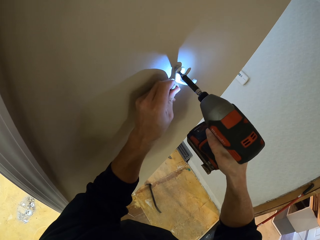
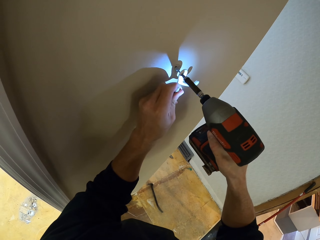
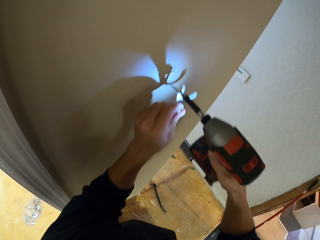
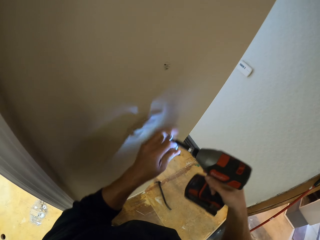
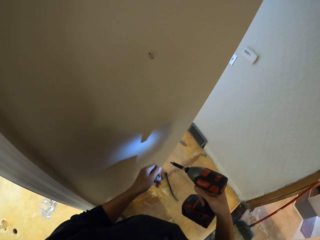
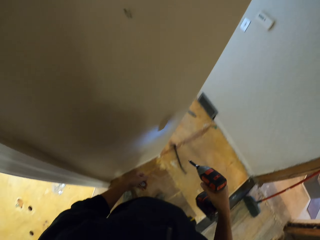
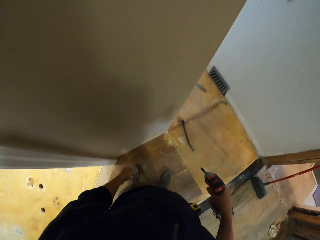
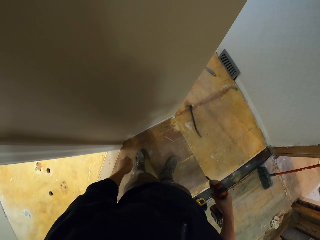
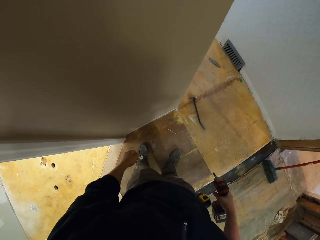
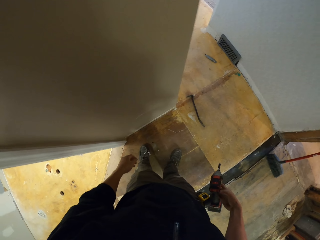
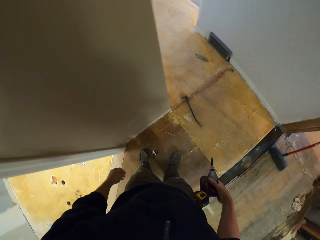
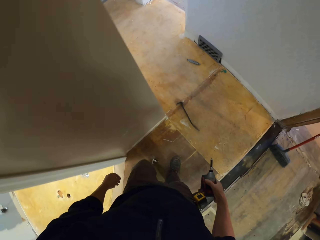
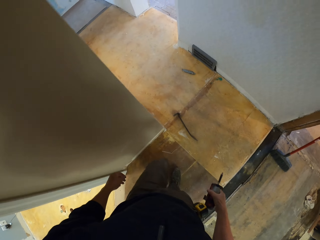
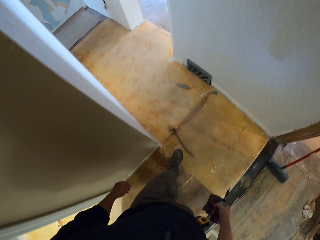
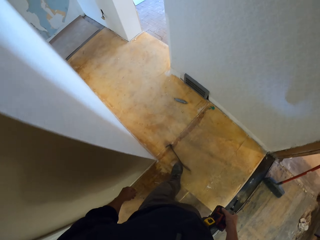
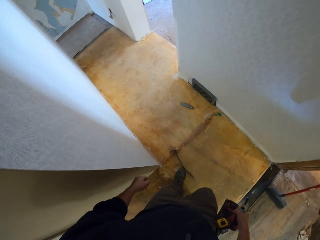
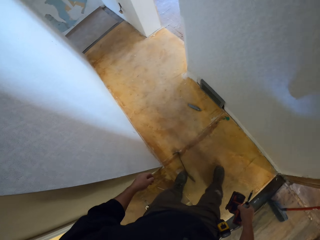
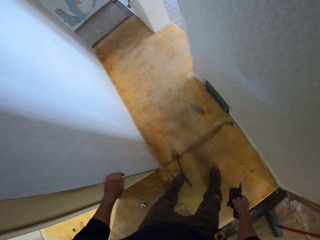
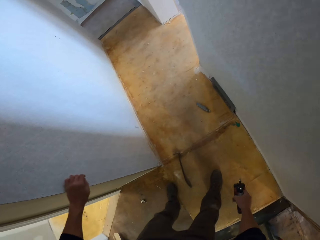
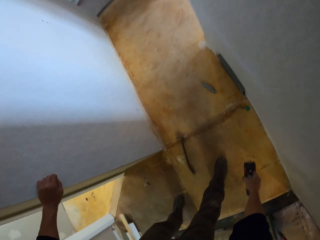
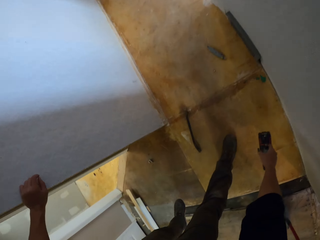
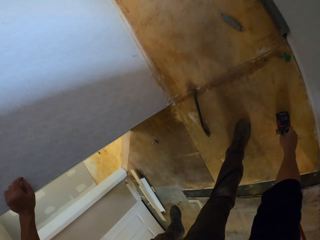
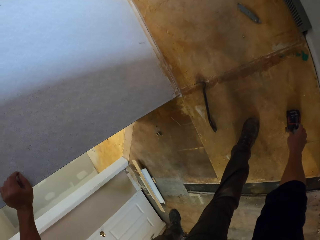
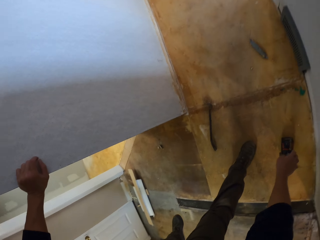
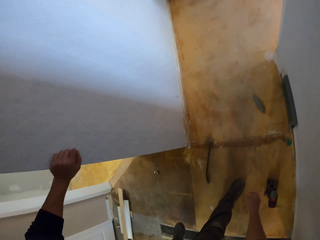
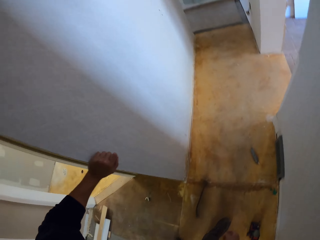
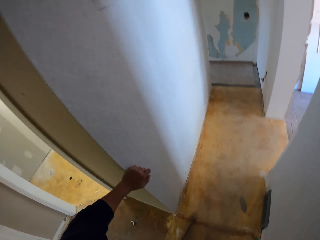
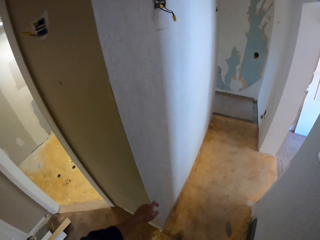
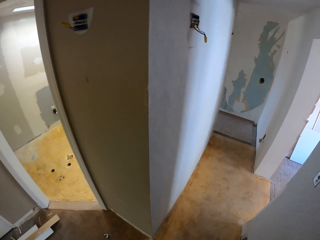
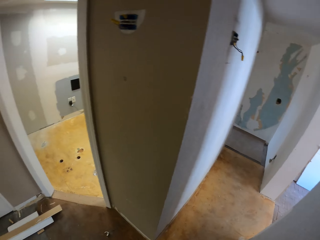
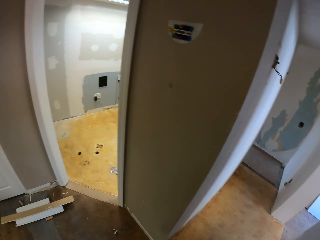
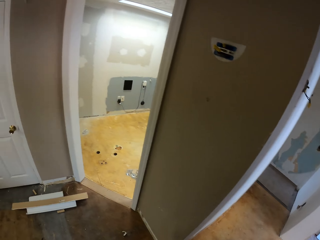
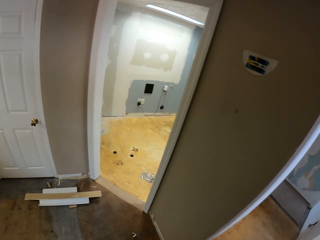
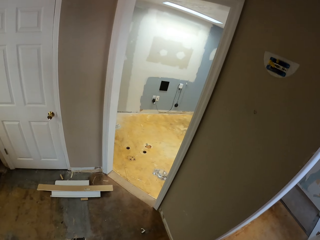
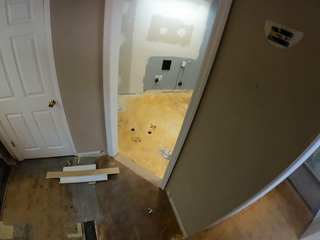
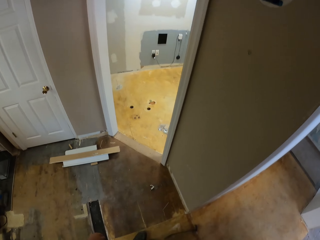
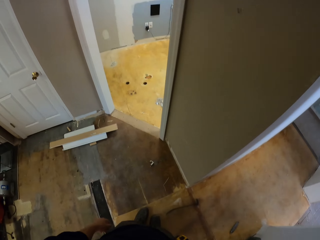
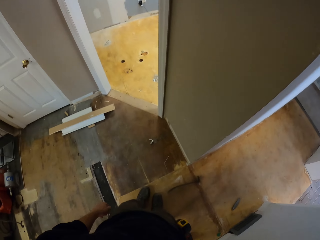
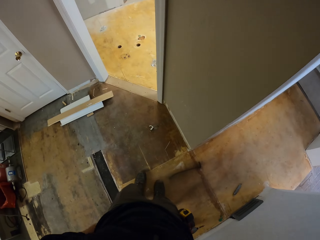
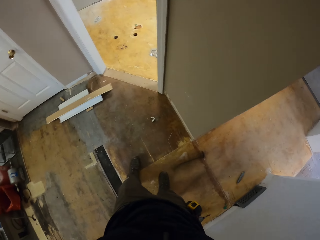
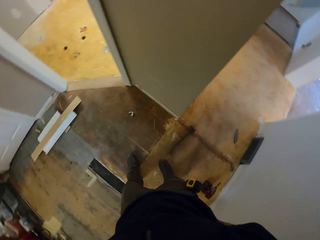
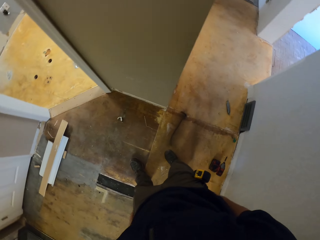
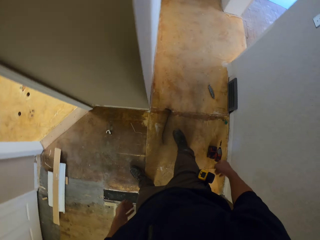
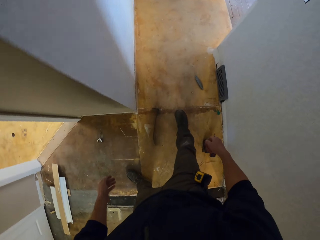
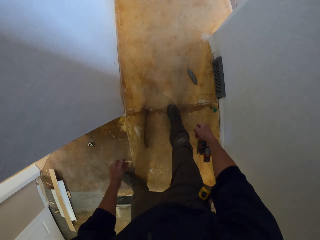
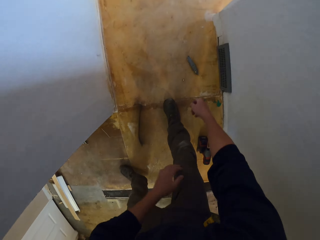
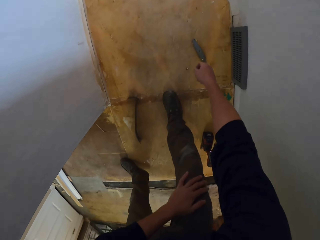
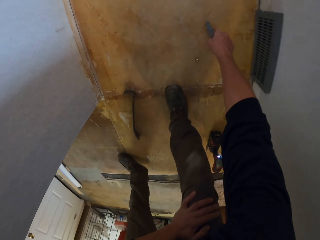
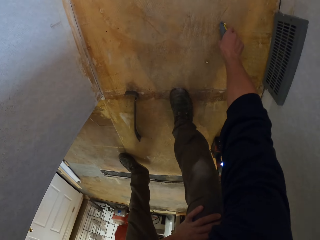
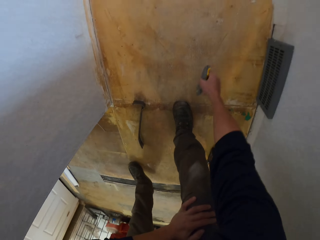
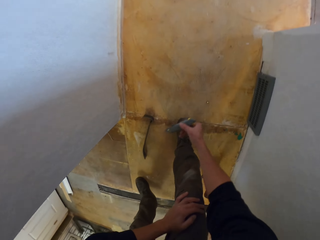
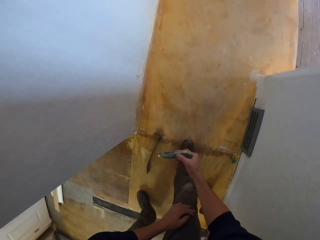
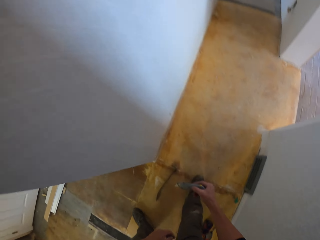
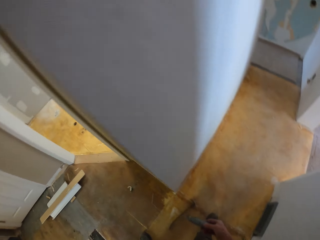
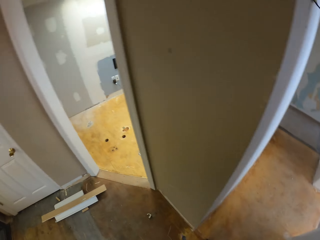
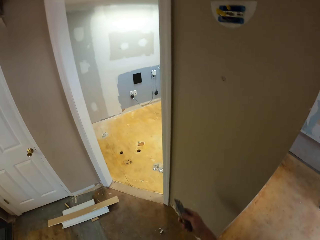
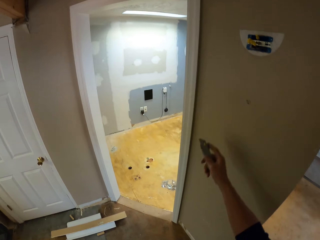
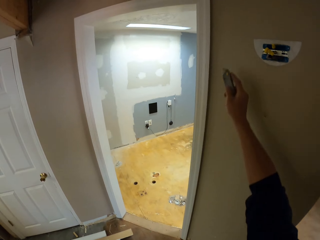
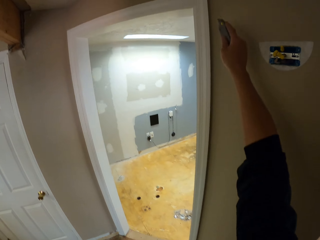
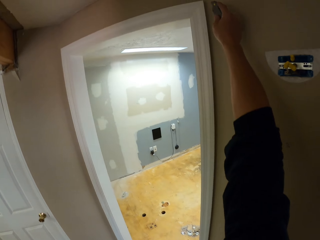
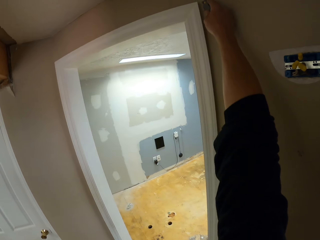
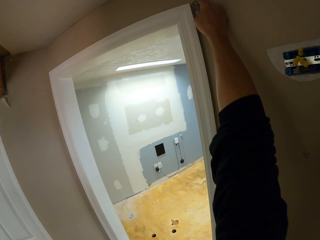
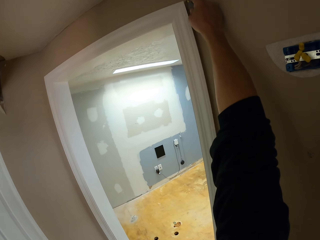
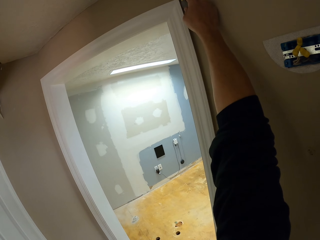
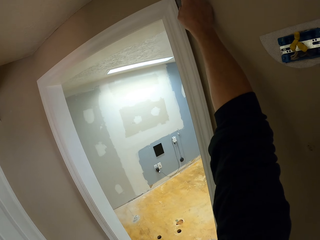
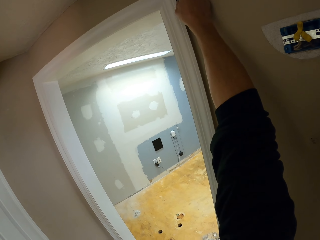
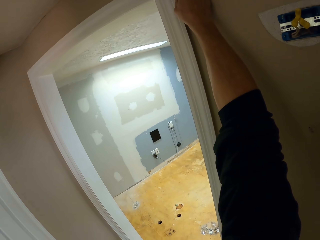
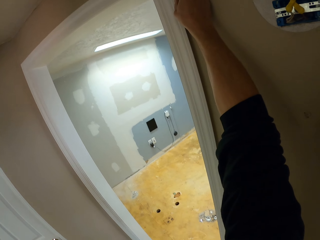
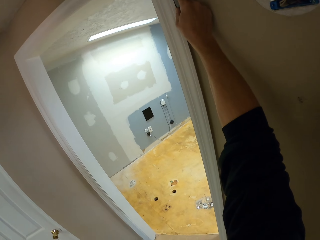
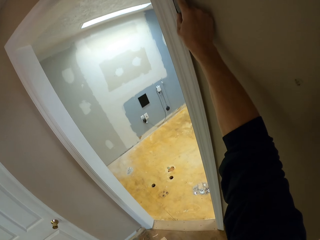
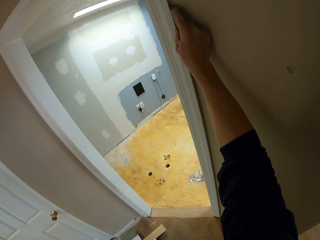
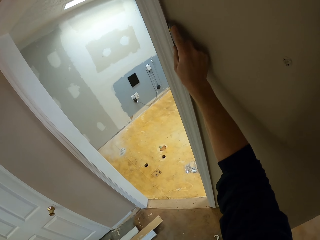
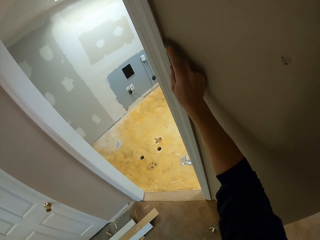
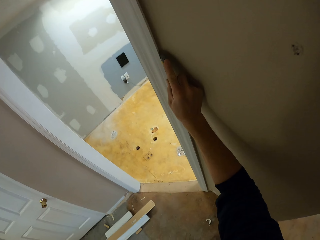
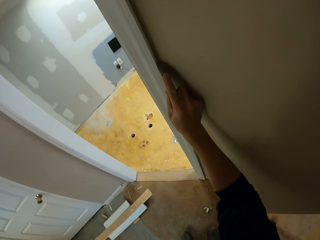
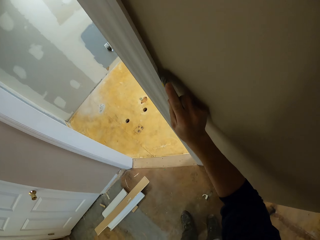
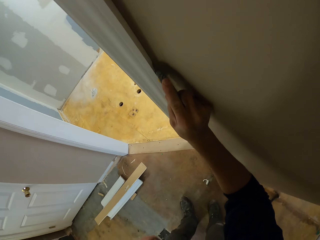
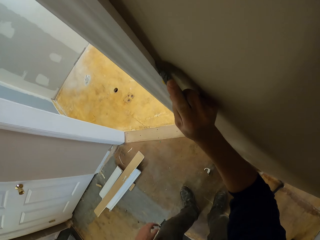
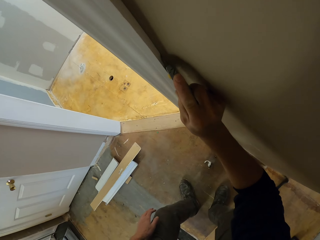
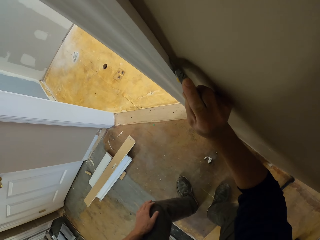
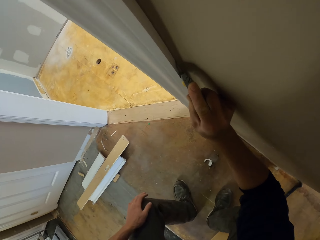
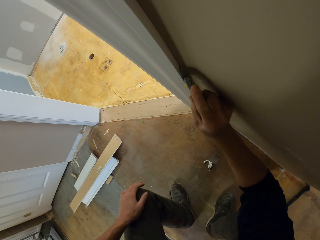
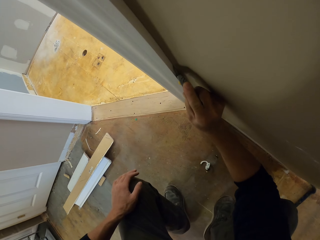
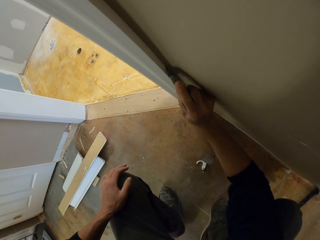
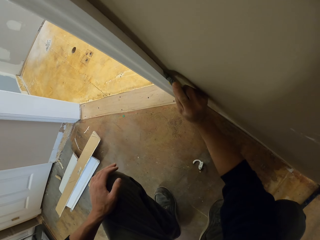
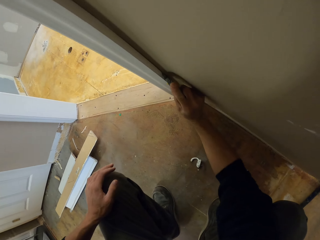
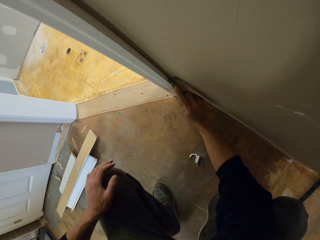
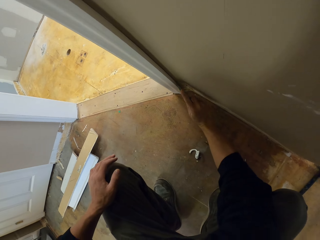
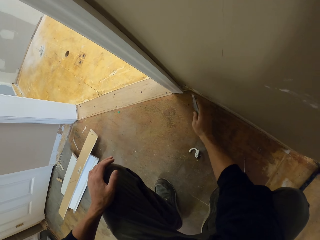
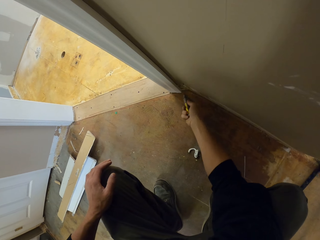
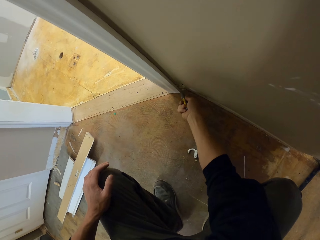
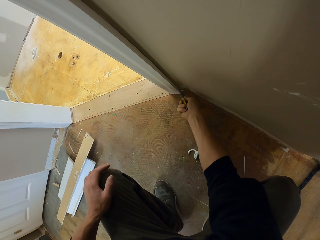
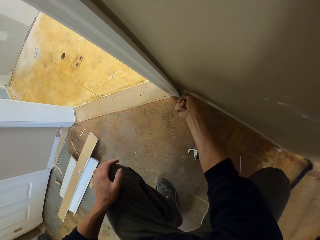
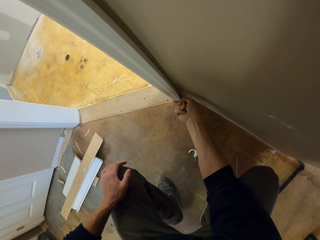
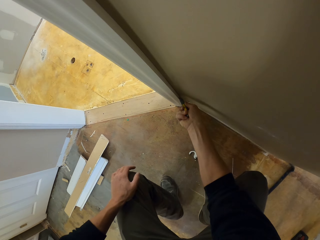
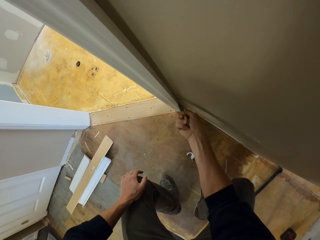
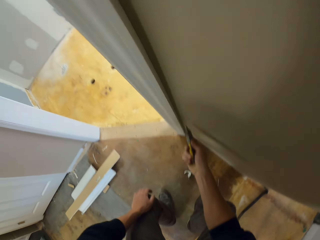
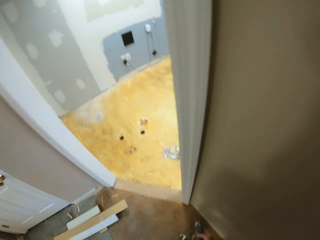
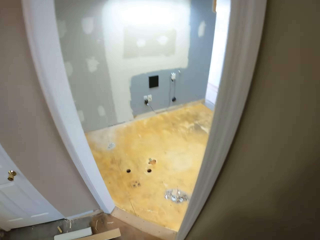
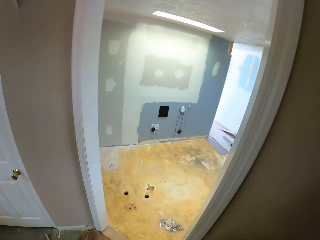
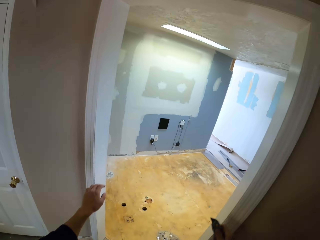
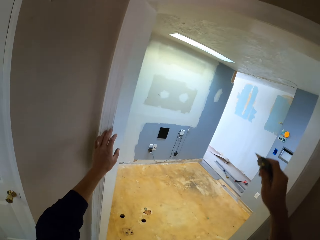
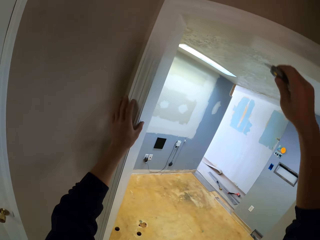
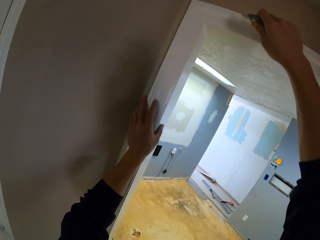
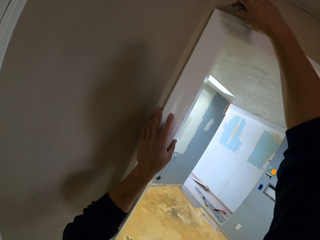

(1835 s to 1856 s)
The camera wearer removes a wall hook. They take a few steps. They hold the wall. They put the impact driver on the floor. They pick up a blade cutter from the floor. They cut the wallpaper on the door frame with the blade cutter. They remove the door frame with something.
